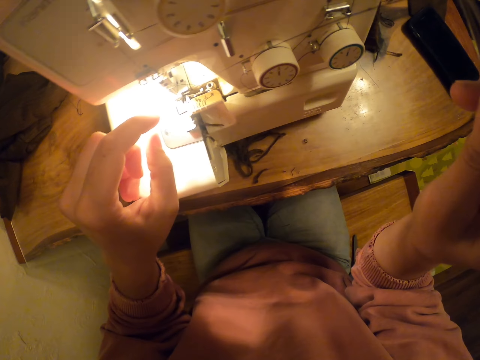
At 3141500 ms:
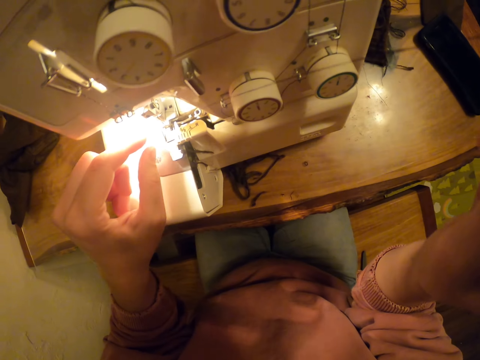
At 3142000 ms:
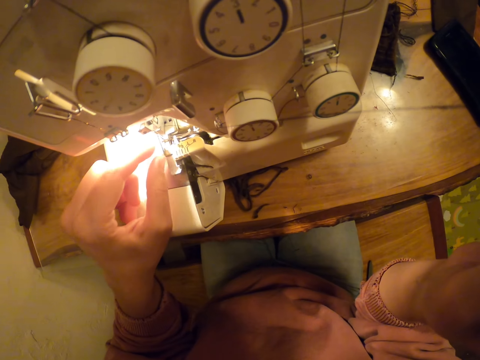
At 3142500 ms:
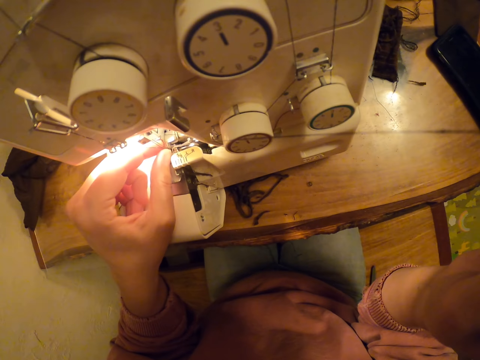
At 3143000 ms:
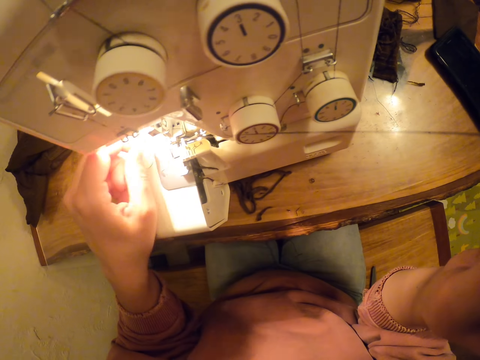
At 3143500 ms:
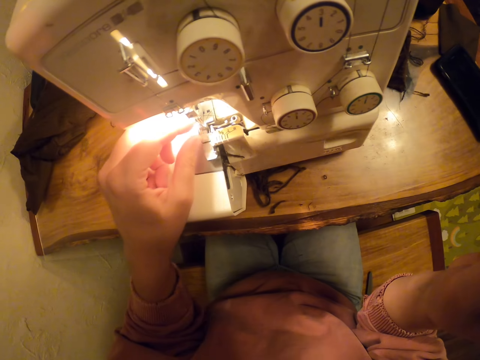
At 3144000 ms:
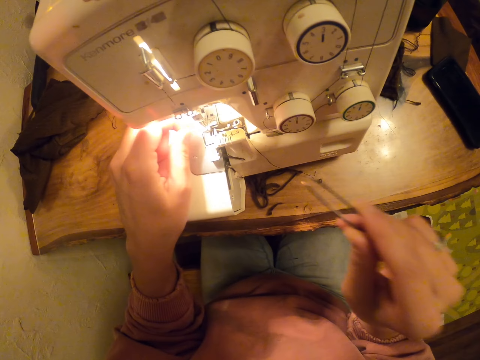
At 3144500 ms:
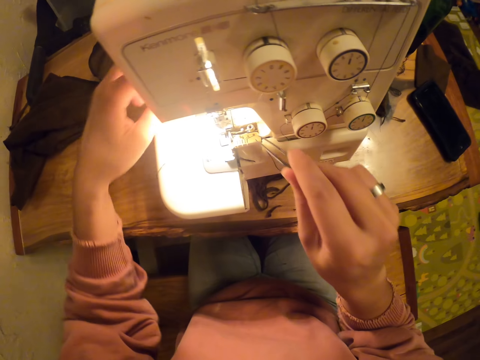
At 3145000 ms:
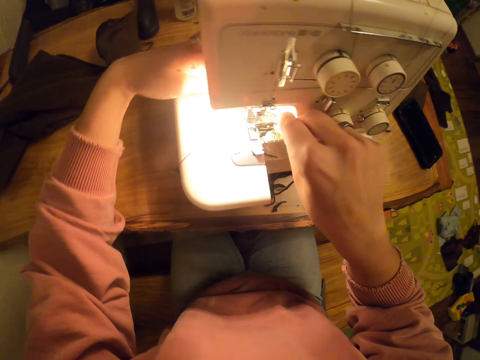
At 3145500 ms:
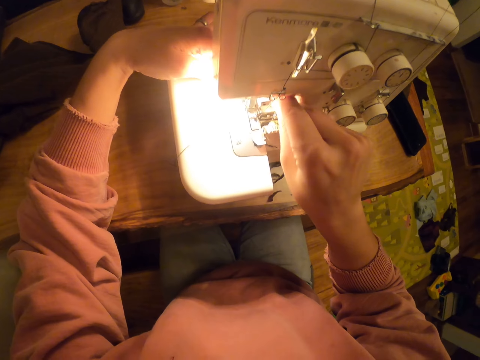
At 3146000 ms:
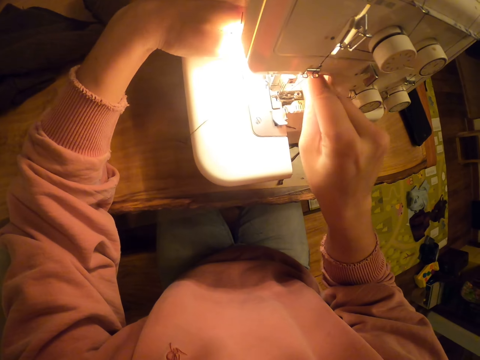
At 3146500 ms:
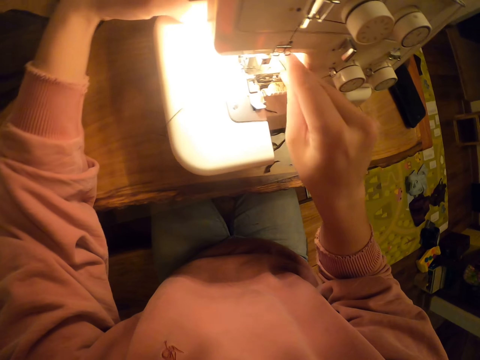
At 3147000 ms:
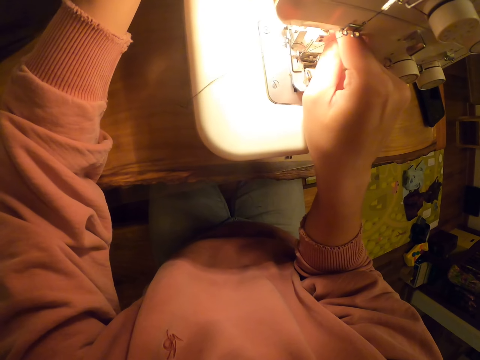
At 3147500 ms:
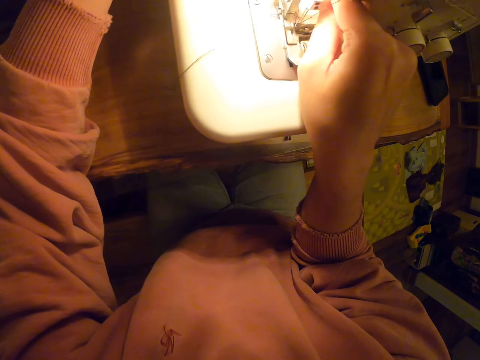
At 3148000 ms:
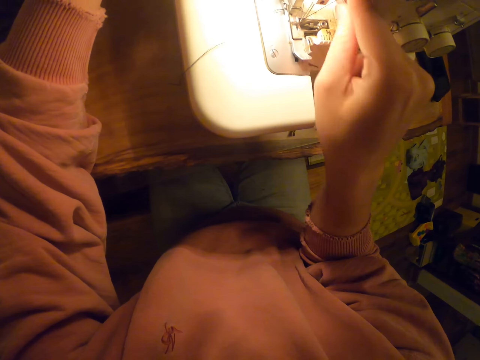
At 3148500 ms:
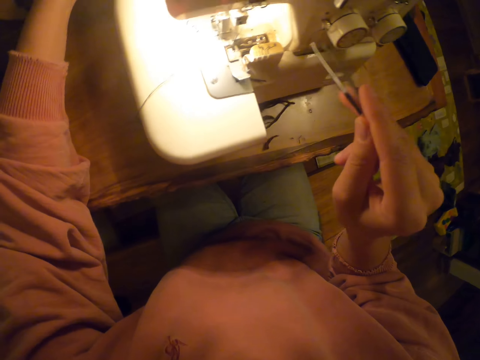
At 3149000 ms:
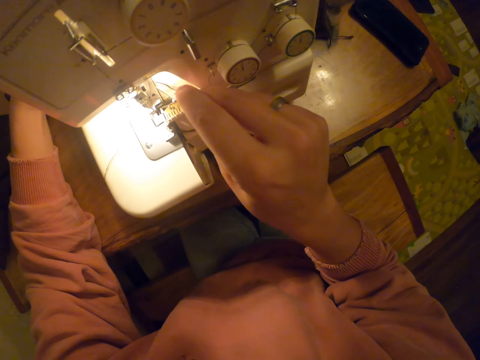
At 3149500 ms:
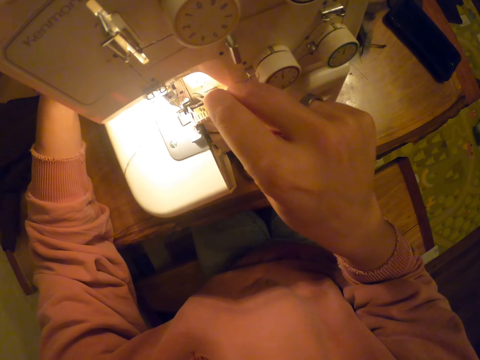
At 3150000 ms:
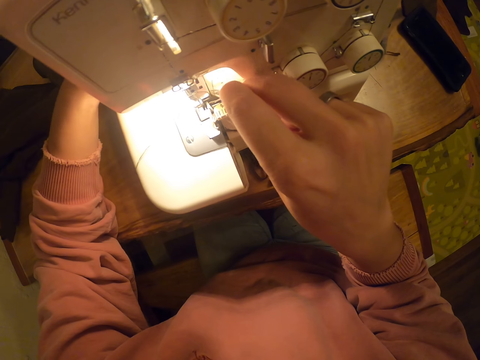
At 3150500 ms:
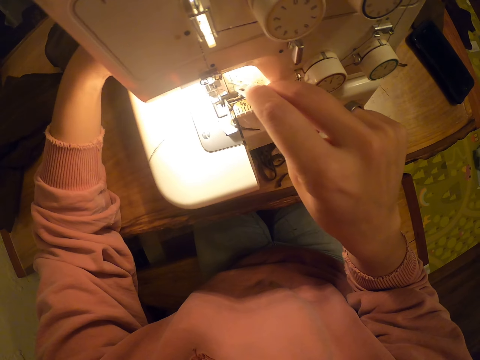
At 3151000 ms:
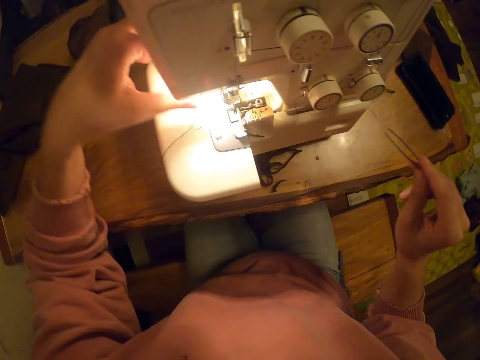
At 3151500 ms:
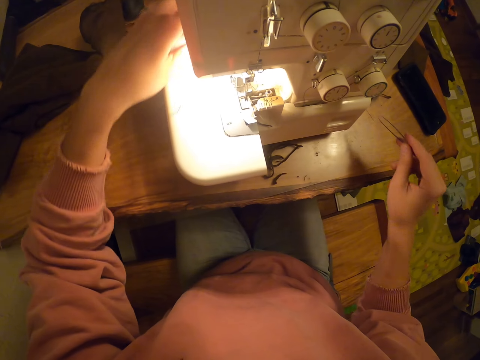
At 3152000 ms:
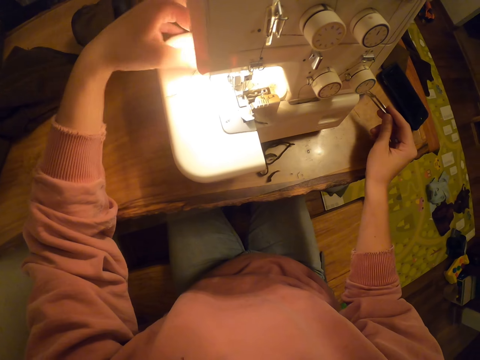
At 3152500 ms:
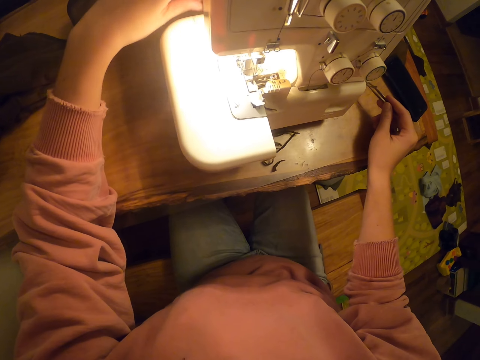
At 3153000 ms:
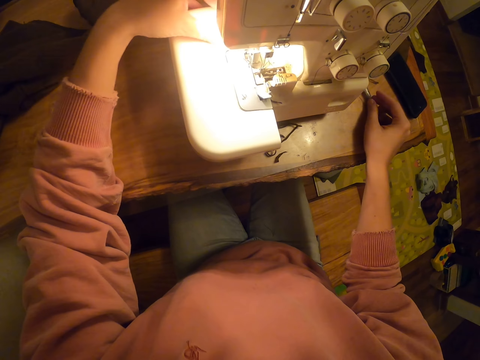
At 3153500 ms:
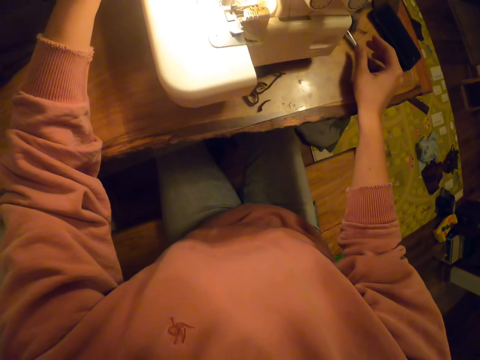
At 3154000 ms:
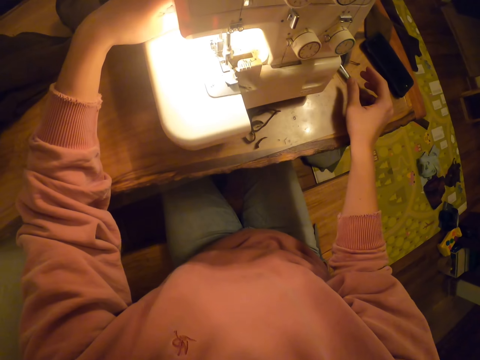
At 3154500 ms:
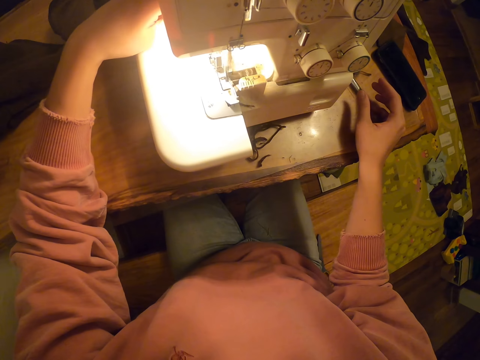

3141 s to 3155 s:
The camera wearer does something. They drop something.

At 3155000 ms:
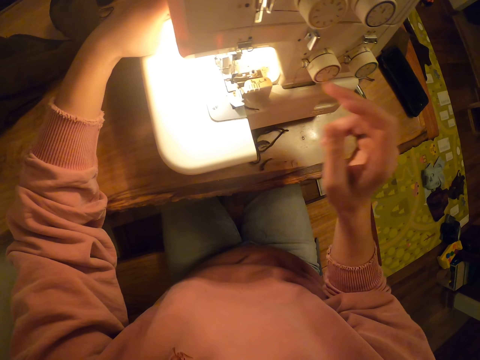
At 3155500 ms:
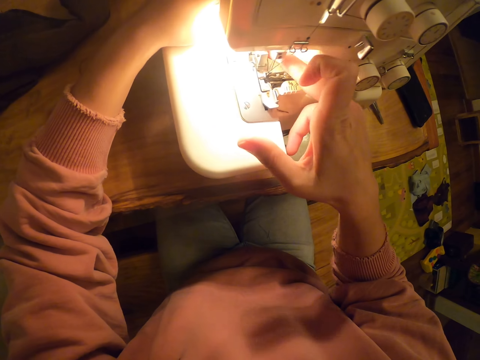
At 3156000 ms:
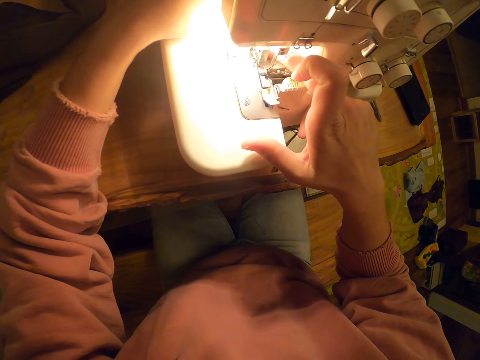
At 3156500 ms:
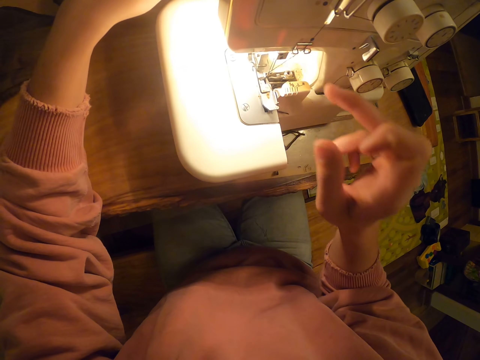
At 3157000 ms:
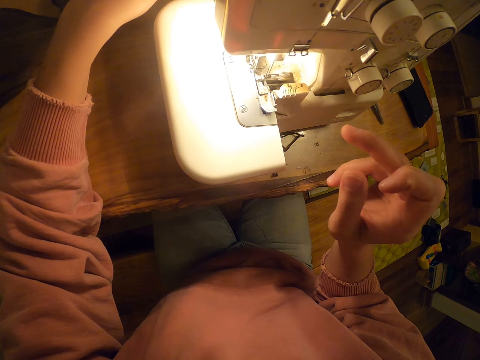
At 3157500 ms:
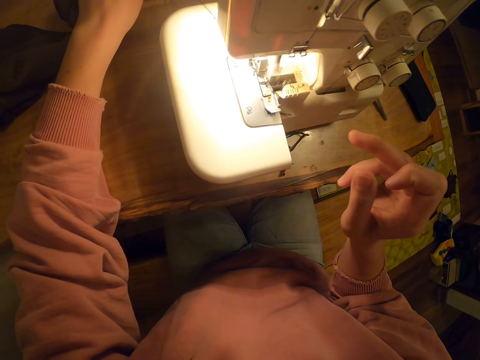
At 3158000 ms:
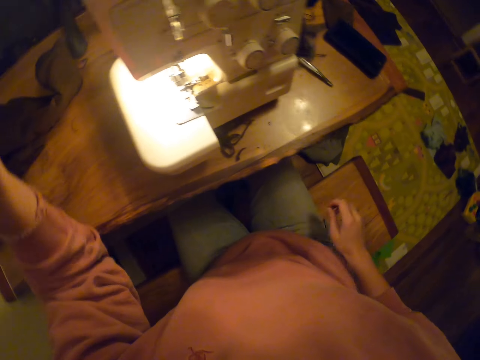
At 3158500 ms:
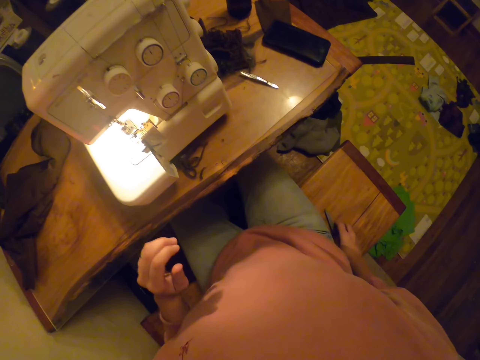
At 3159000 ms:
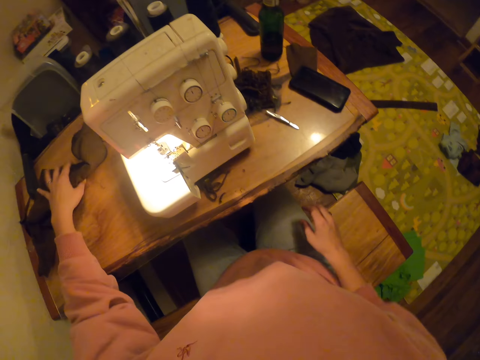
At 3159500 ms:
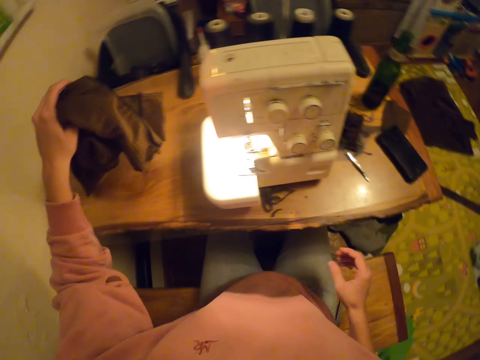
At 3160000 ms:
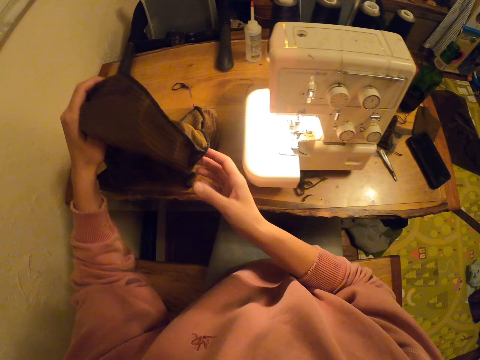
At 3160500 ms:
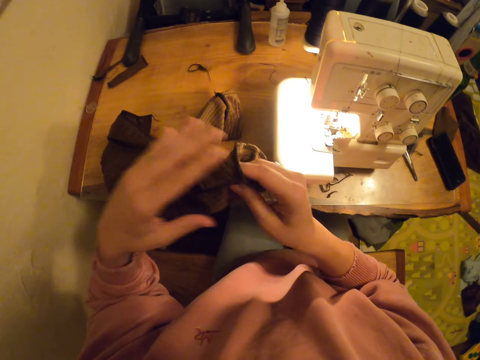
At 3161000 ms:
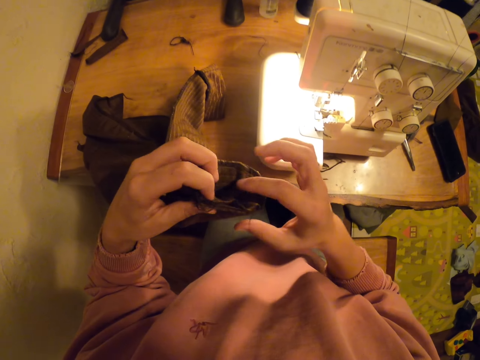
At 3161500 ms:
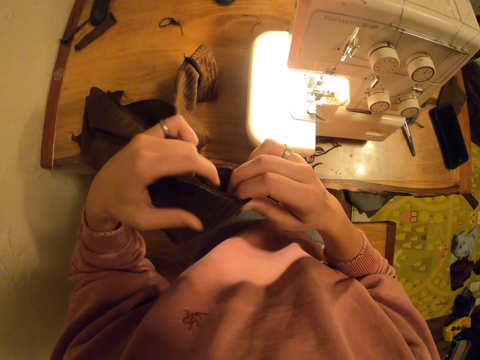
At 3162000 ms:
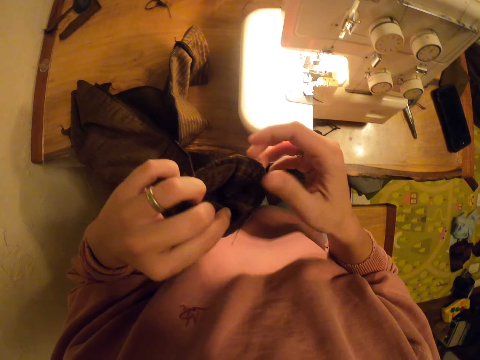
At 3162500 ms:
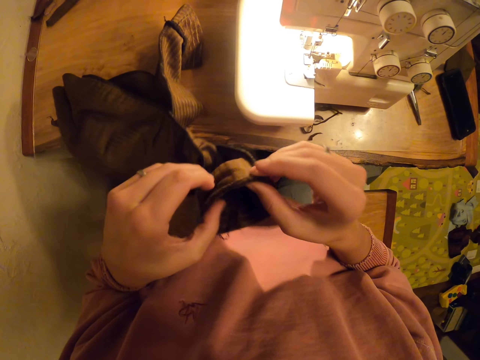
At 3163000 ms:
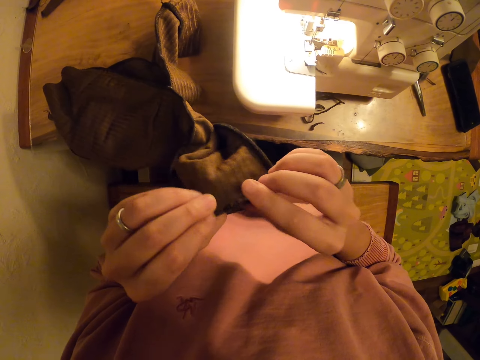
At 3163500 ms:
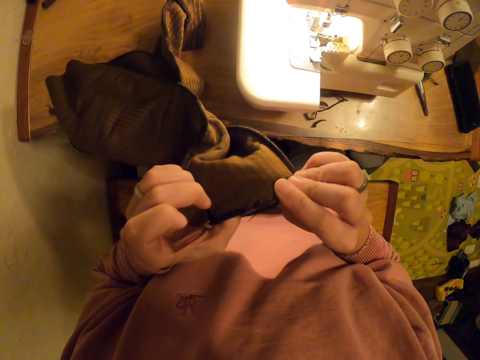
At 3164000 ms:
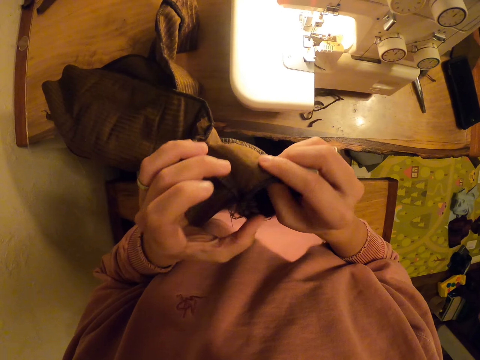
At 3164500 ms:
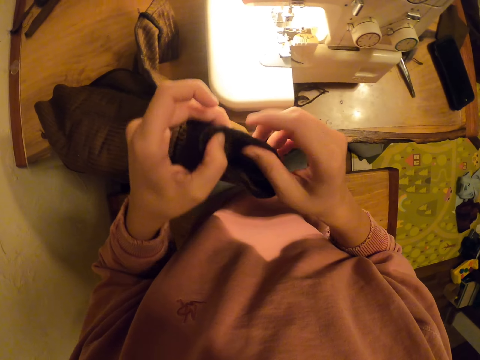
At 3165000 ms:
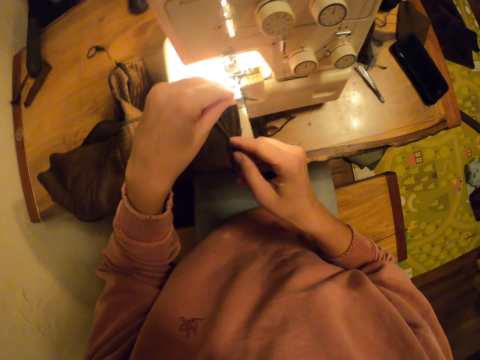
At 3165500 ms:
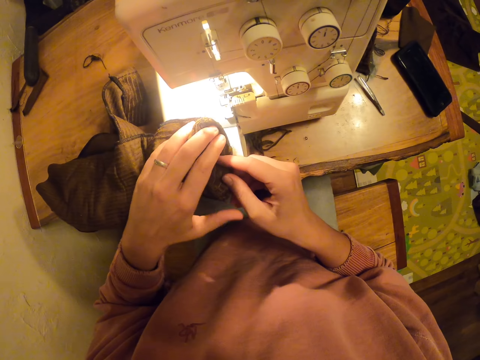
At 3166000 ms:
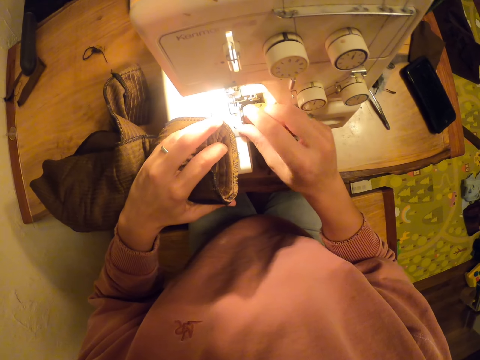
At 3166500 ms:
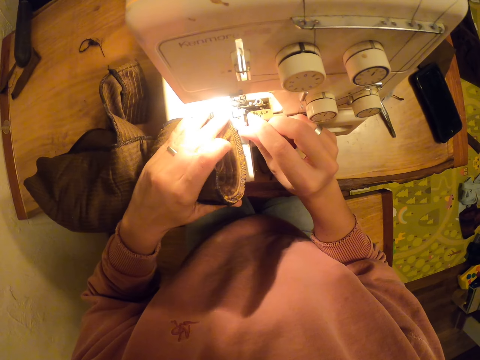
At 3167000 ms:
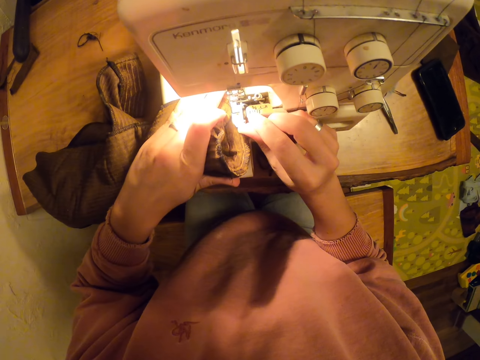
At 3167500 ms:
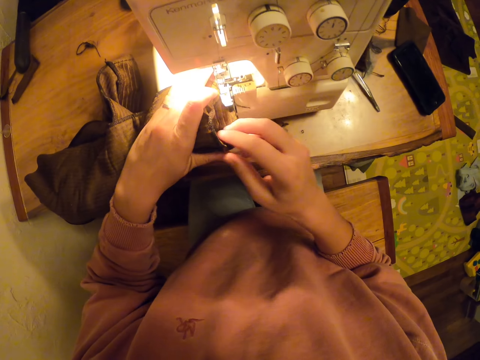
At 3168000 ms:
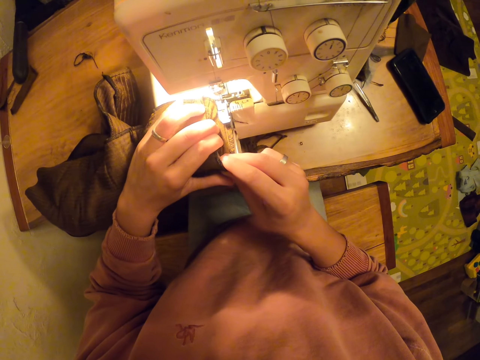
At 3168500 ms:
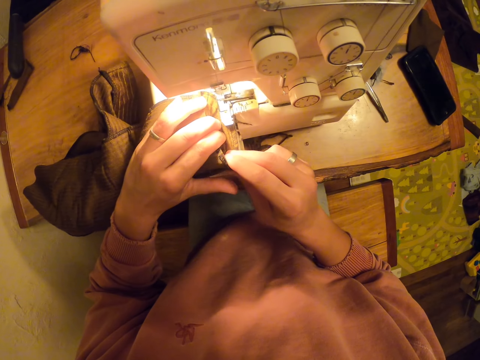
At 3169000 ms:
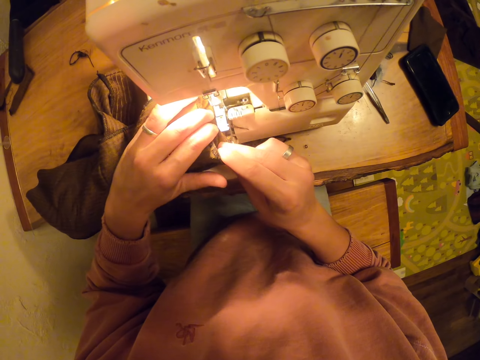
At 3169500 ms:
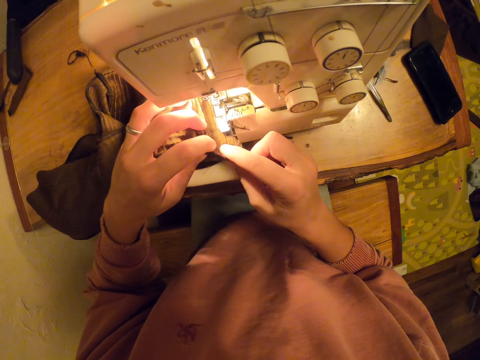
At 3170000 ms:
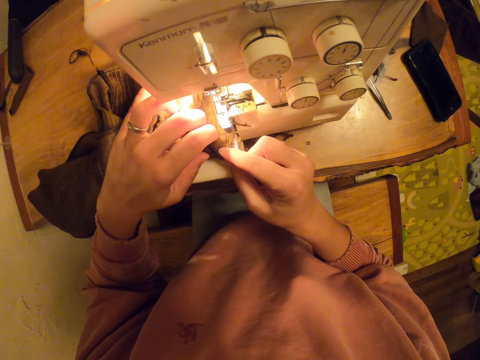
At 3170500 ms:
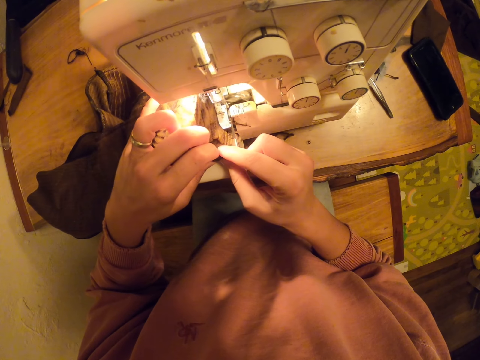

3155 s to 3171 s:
The camera wearer touches something. They sew a fabric. They pick up a cloth. They hold the fabric. They touch the fabric. They place the fabric on the sewing machine. They hold something. They sew the fabric.
